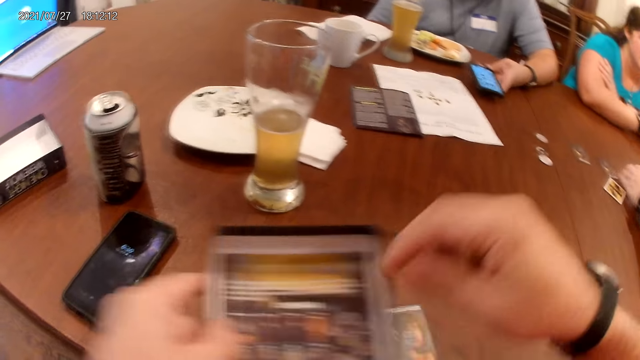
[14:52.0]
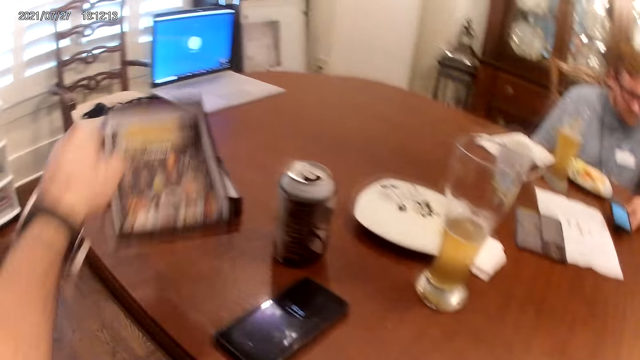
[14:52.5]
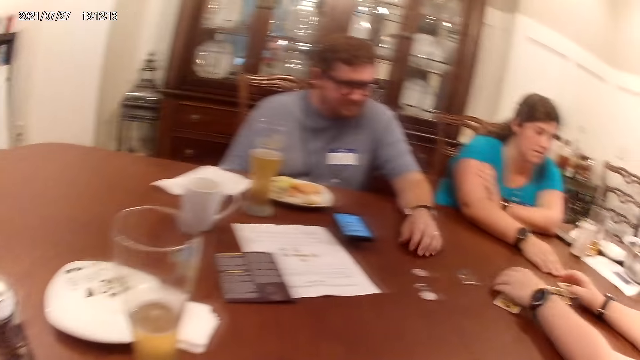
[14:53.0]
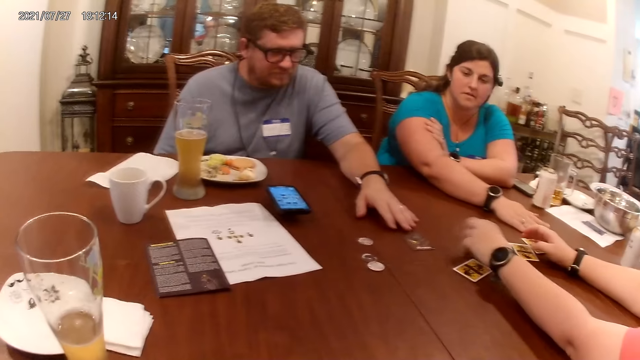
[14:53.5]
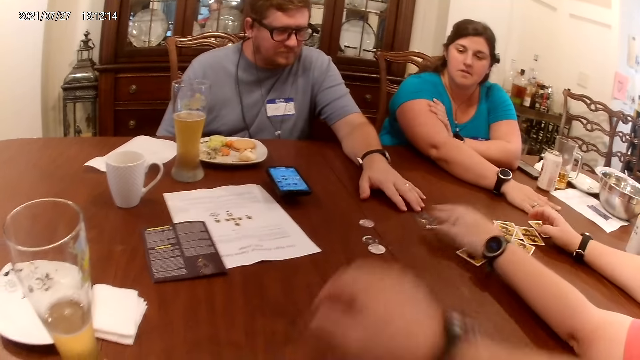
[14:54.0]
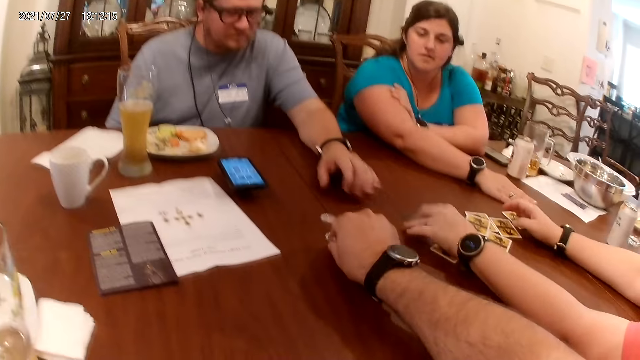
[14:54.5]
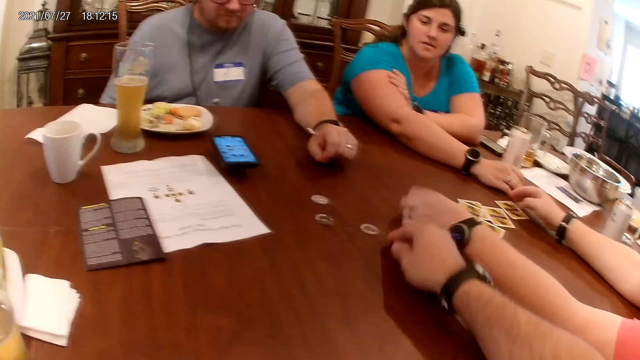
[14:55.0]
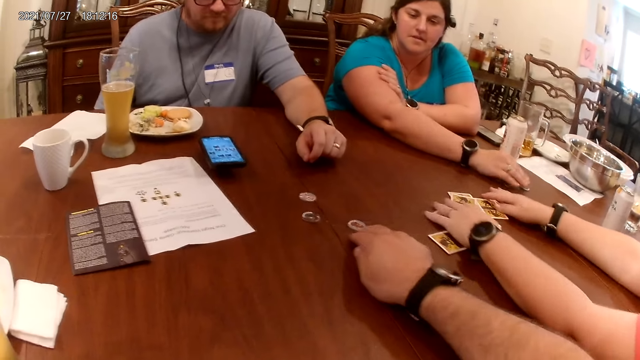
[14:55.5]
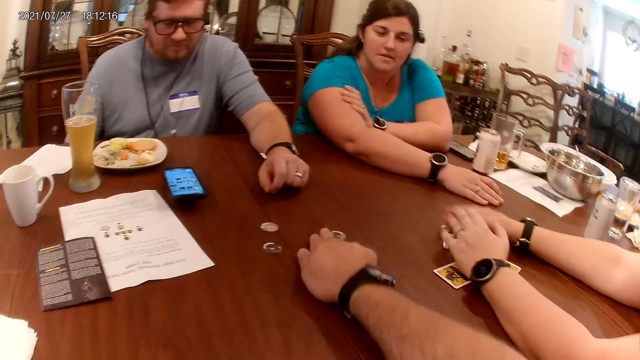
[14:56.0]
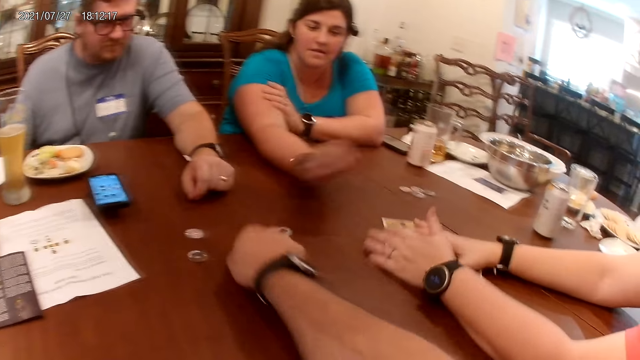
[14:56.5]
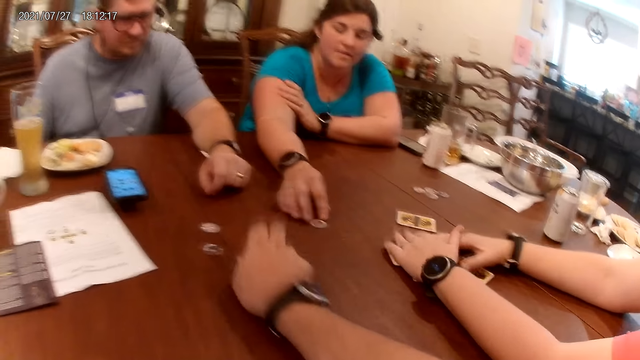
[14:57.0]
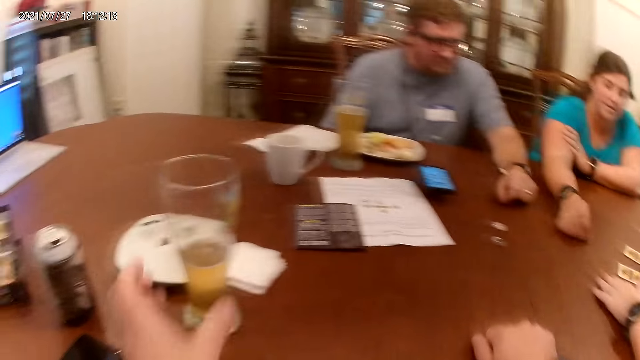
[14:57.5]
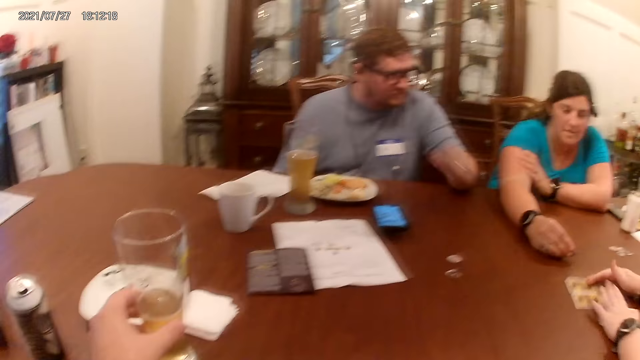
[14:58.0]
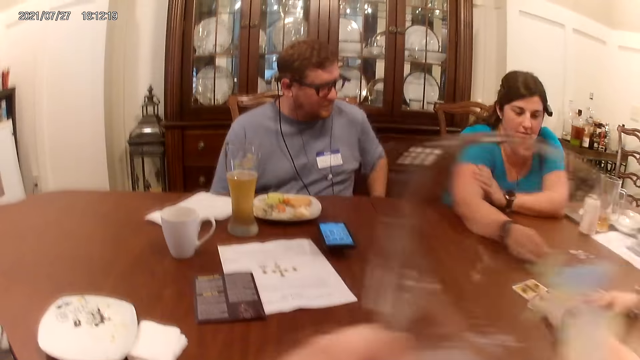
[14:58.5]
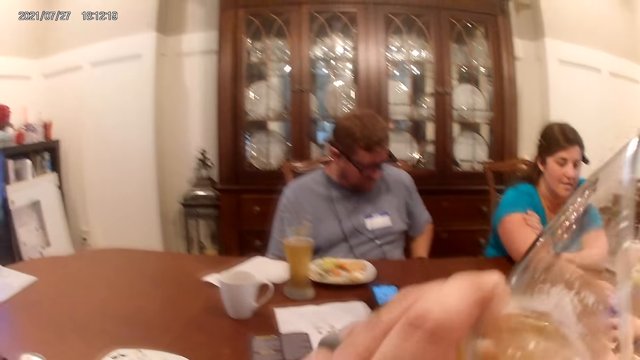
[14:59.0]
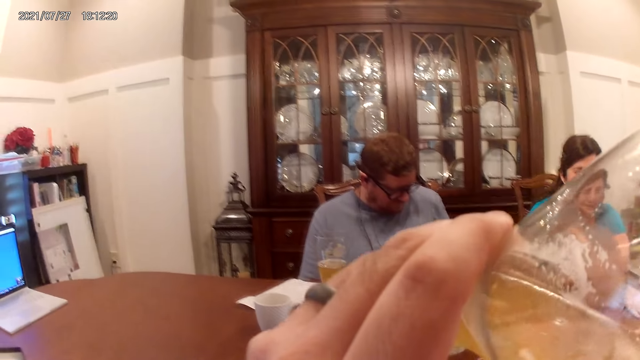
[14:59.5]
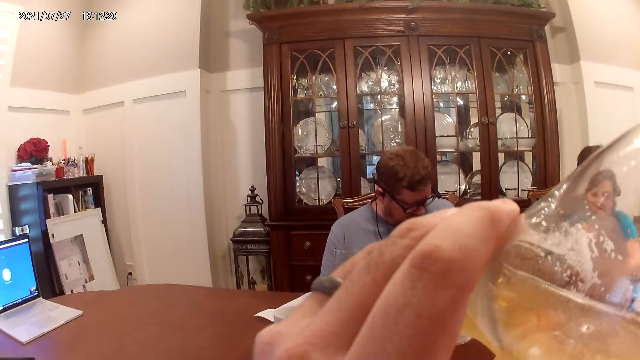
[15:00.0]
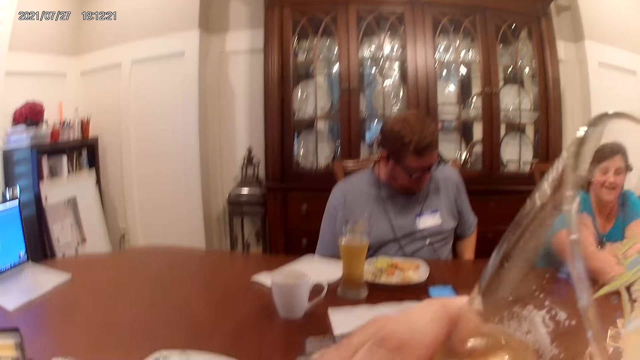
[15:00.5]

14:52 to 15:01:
A woman lifts the card on the table with her left hand. The camera wearer drops the role token in his right hand into the box in his left hand. The woman flips the card in her left hand. A man moves the card on the table with his left hand. The camera wearer moves the role token on the table with his right hand. The woman drags the card on the table with her left hand, drags the card on the table with her right hand, and drags the cards on the table into a pile with her hands. The camera wearer pushes the role tokens with his right hand. Another woman lifts the role token on the table with her left hand. The camera wearer holds a glass. He lifts the glass cup on the table with his left hand. He drinks.

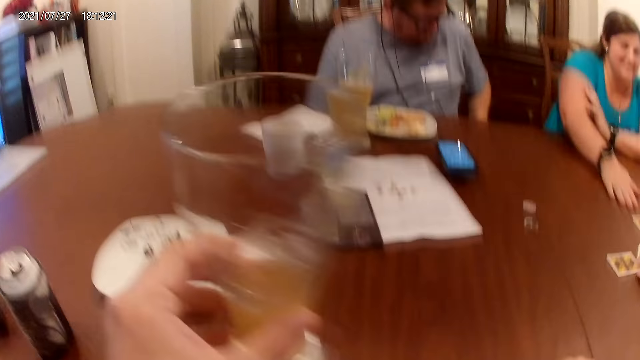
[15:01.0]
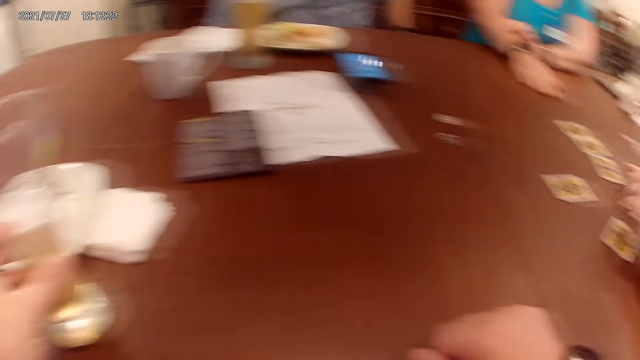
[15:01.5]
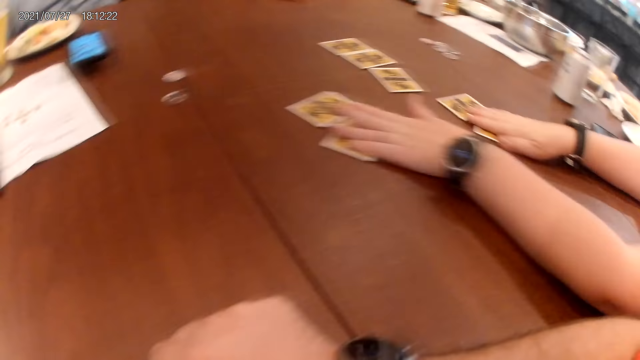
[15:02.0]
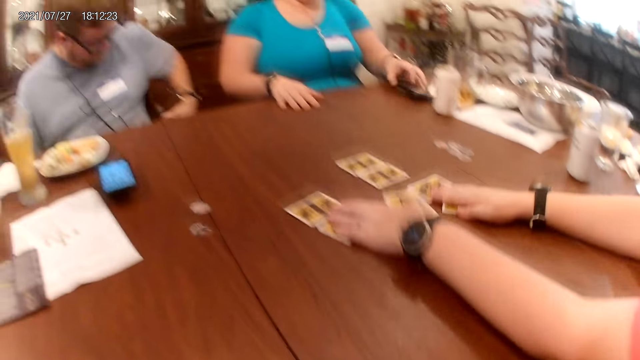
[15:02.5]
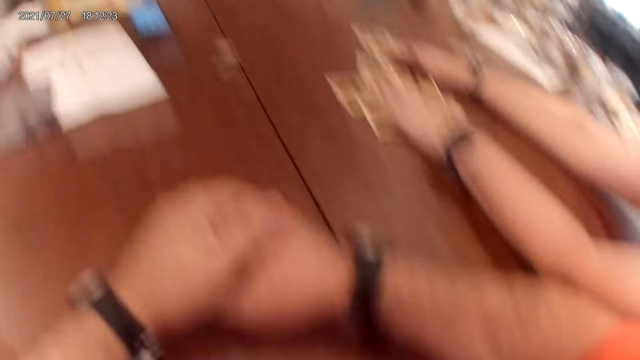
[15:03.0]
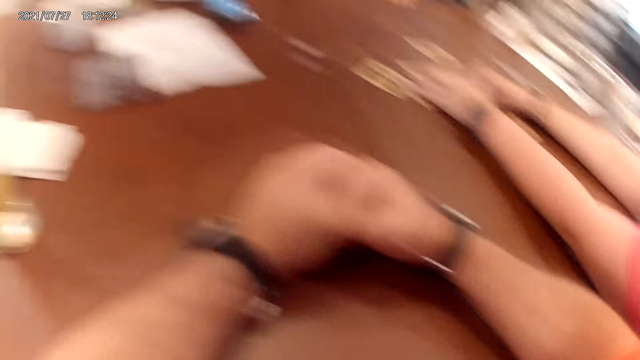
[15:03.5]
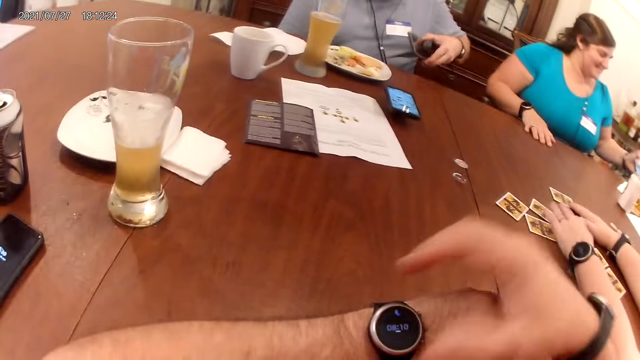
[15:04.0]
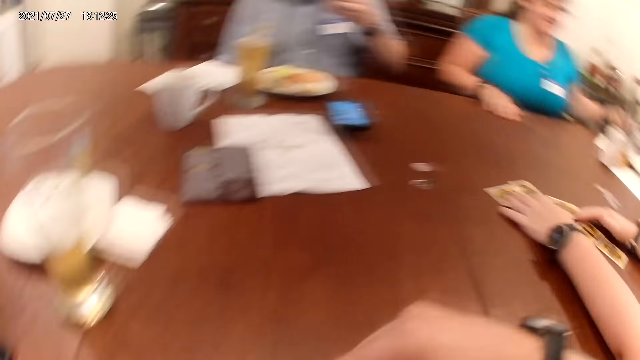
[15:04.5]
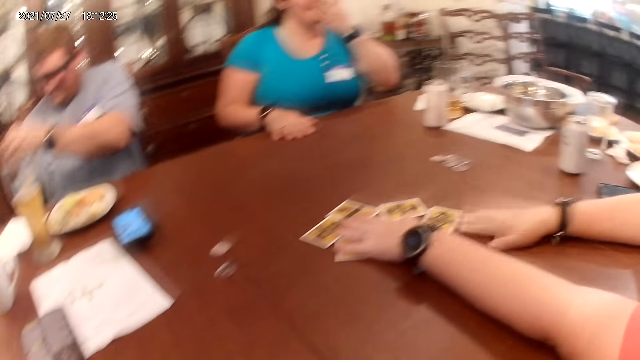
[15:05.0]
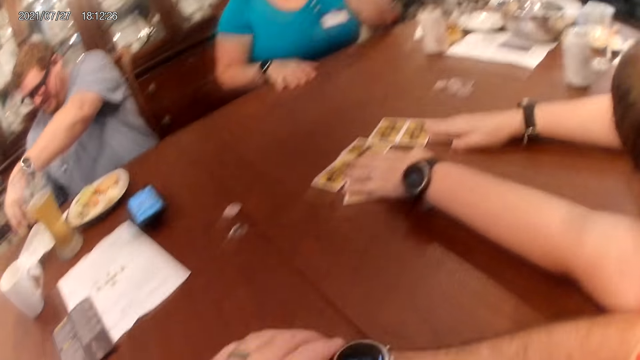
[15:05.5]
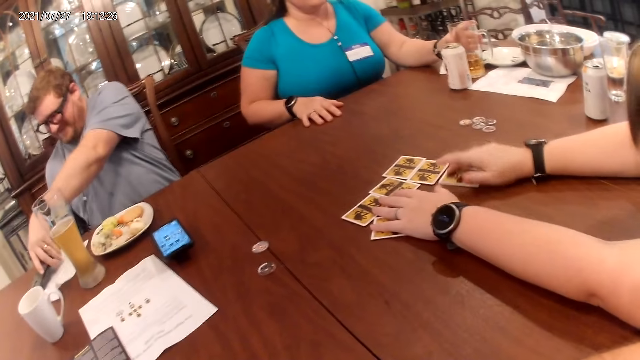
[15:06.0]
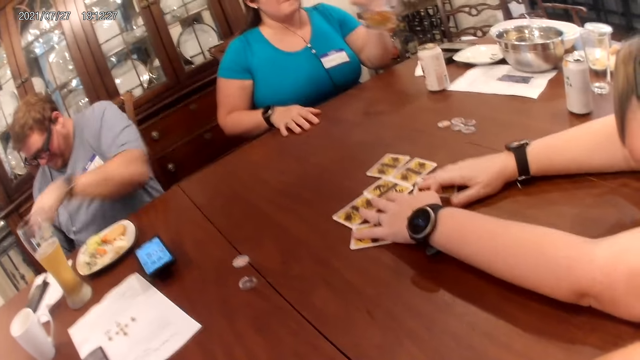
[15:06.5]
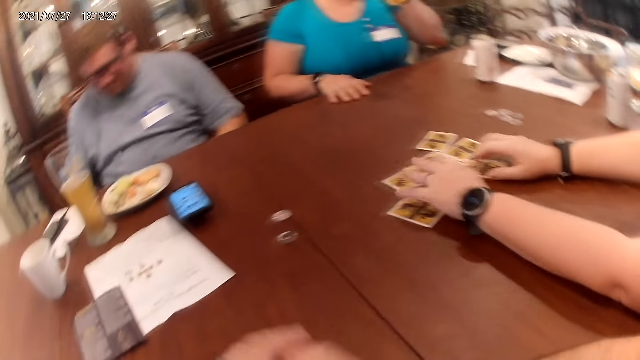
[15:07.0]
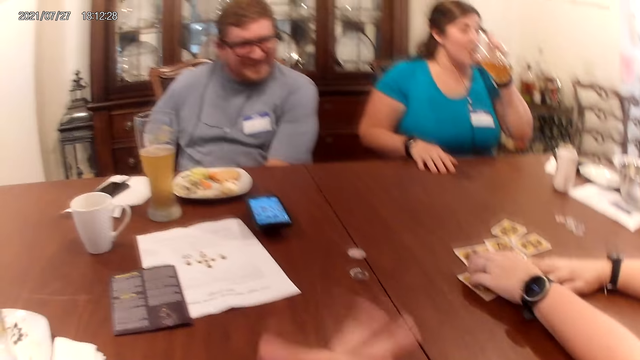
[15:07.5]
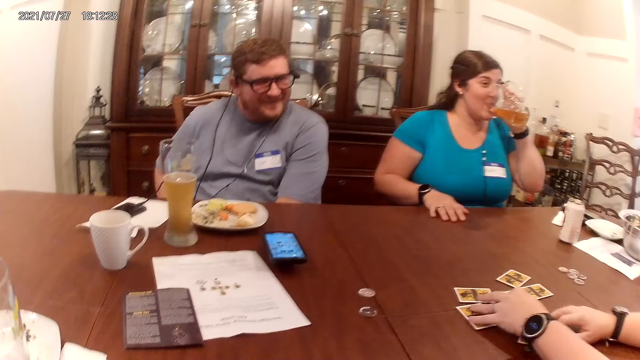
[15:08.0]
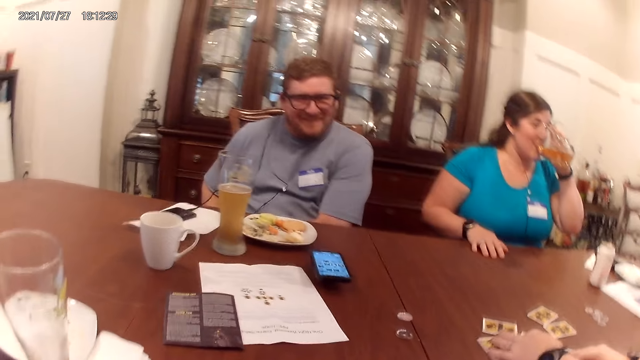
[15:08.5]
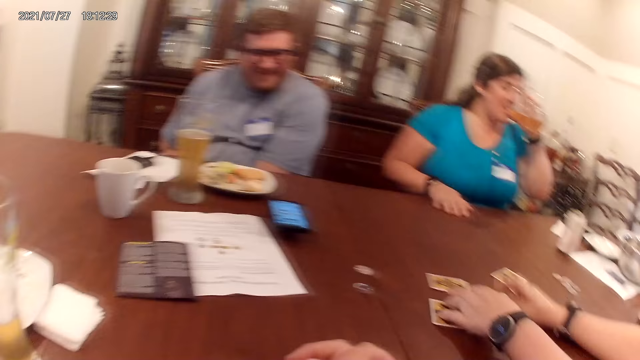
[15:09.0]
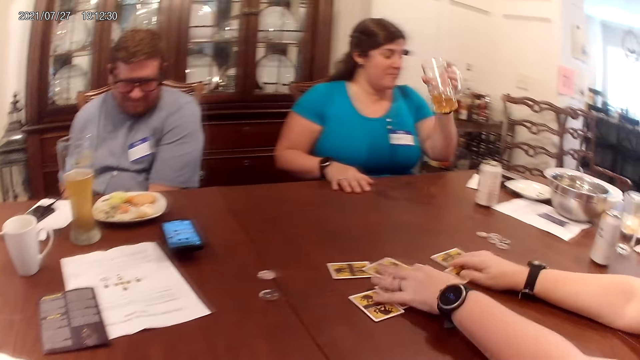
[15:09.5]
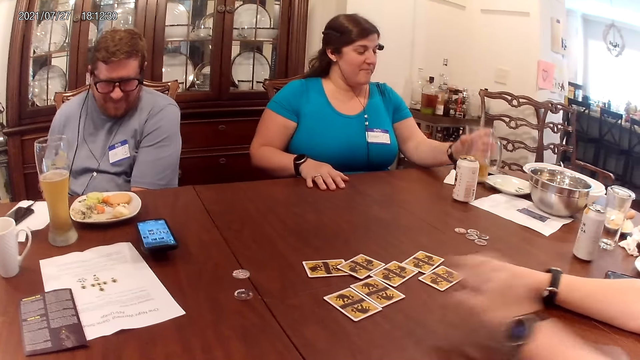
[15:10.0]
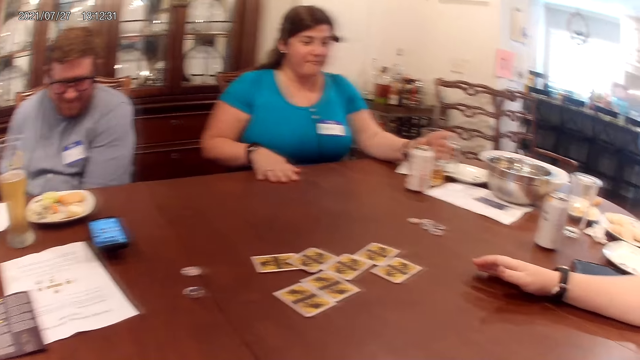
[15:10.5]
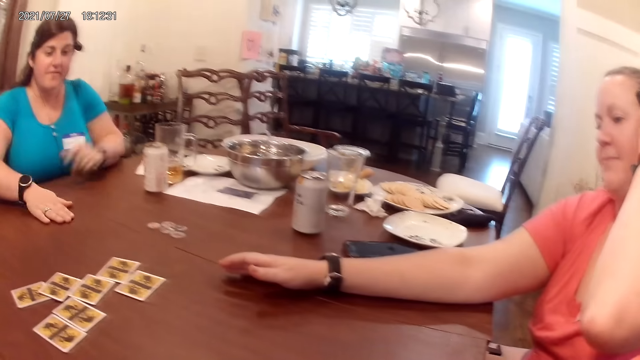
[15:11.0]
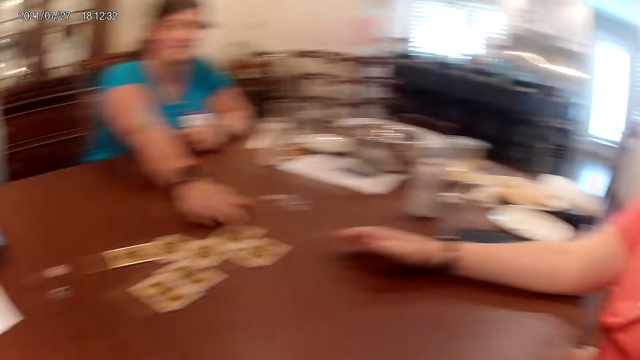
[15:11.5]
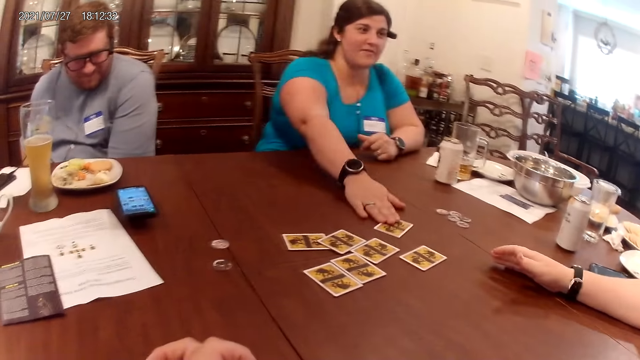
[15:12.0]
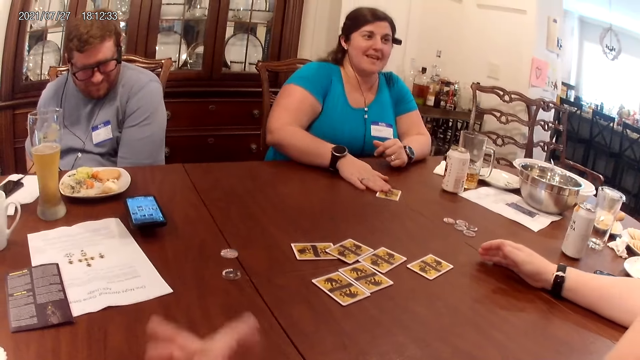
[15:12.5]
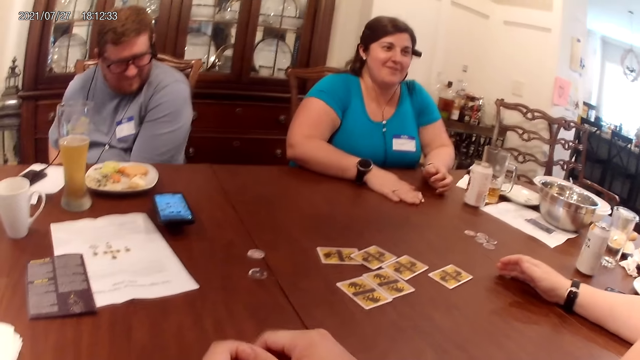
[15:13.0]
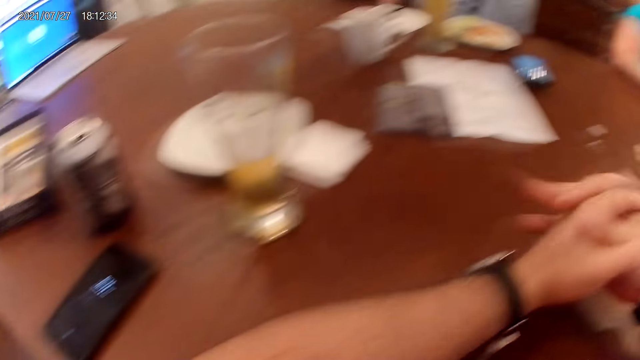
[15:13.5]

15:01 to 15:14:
A woman shuffles the cards on the table with her hands. Another woman lifts the phone on the table with her left hand. A man lifts a phone from his pocket with his left hand. The camera wearer sits in the house. The other woman drops the phone in her left hand on the table, touches her face with her left hand, and lifts a glass cup on the table with her left hand. The man drops the phone in his left hand on the table. The camera wearer rubs his hands together. The other woman drinks from the glass cup in her left hand and drops the glass cup in her left hand on the table. The first woman touches her head. The other woman drags the card on the table with her right hand.
